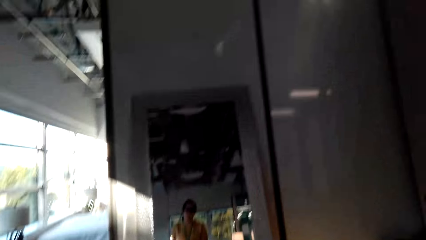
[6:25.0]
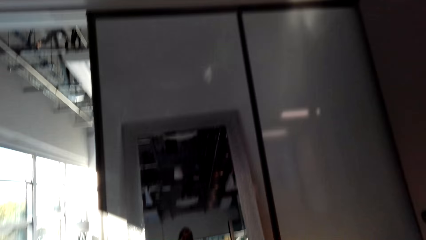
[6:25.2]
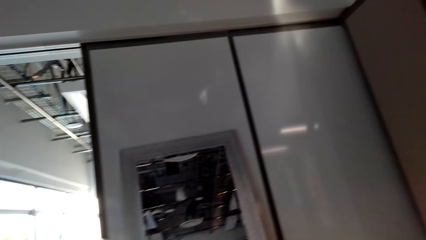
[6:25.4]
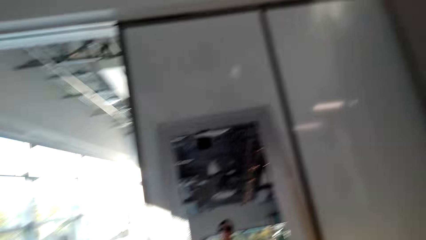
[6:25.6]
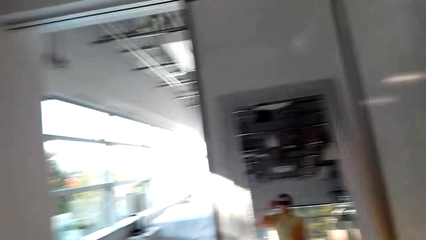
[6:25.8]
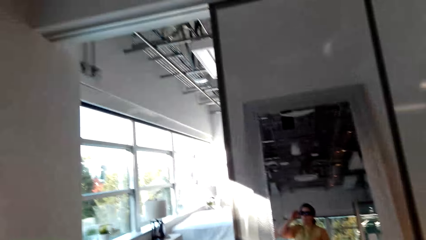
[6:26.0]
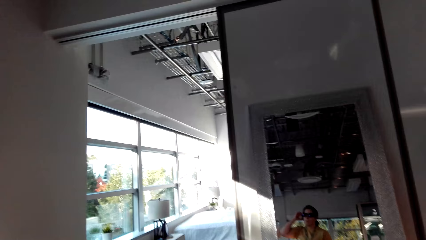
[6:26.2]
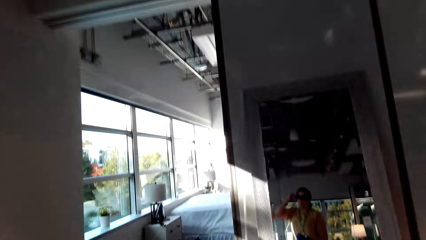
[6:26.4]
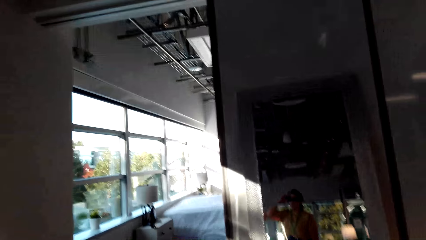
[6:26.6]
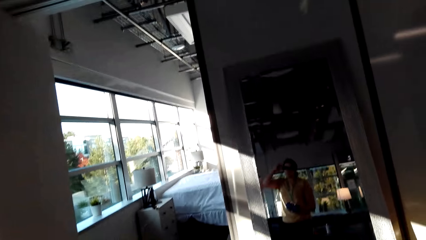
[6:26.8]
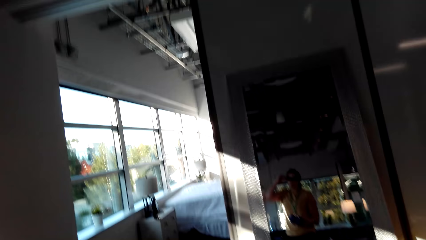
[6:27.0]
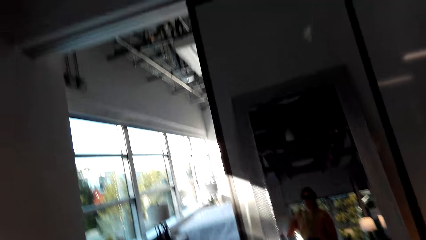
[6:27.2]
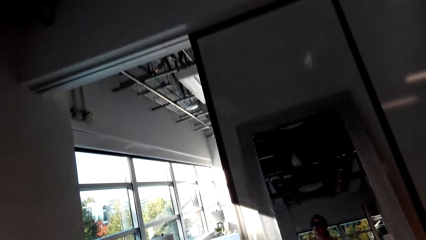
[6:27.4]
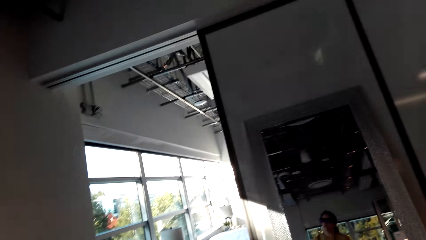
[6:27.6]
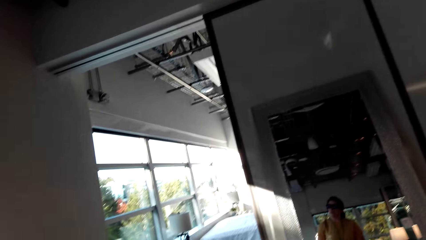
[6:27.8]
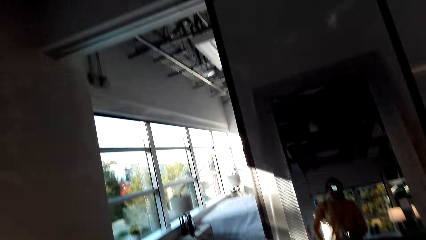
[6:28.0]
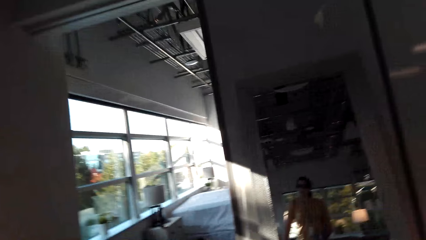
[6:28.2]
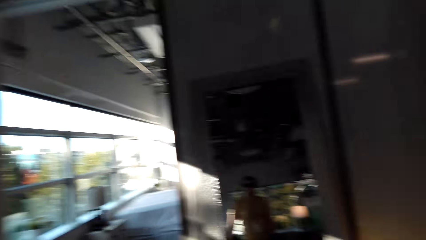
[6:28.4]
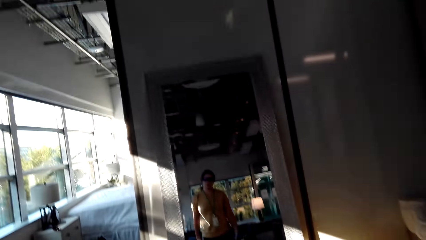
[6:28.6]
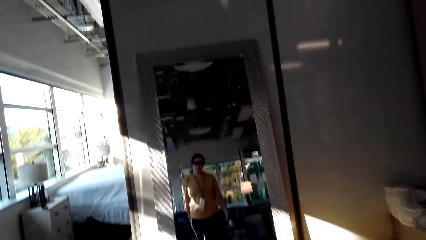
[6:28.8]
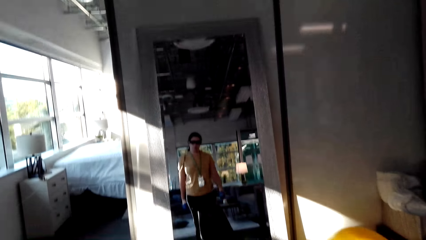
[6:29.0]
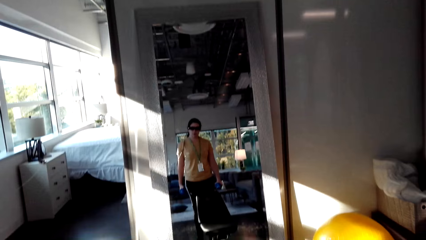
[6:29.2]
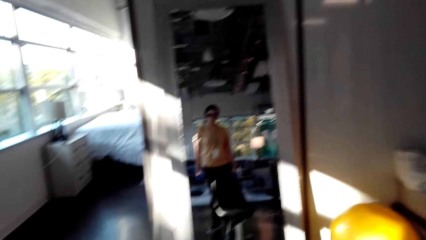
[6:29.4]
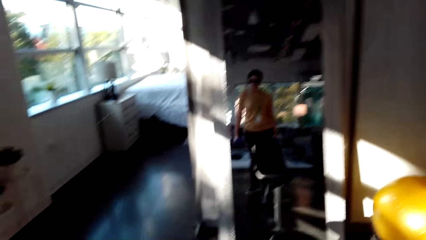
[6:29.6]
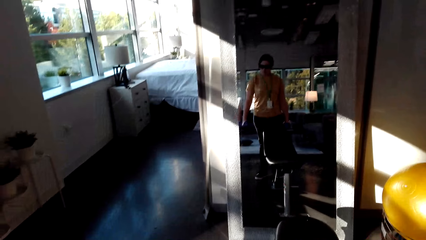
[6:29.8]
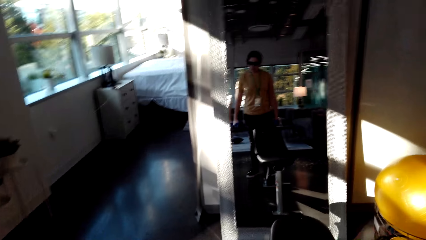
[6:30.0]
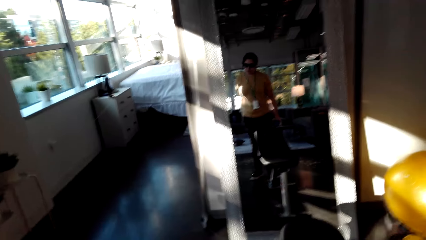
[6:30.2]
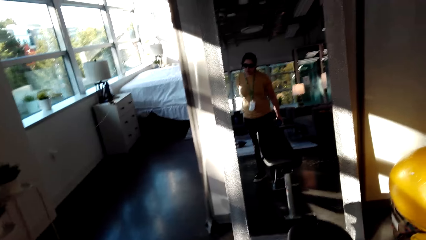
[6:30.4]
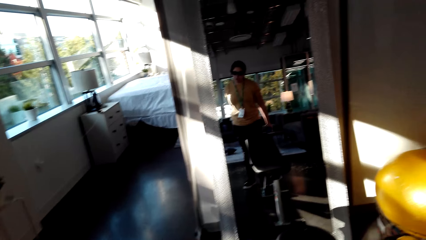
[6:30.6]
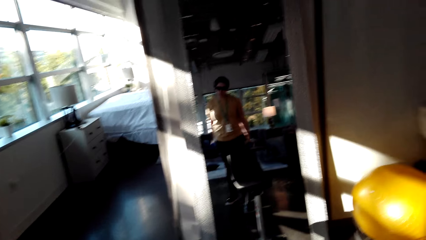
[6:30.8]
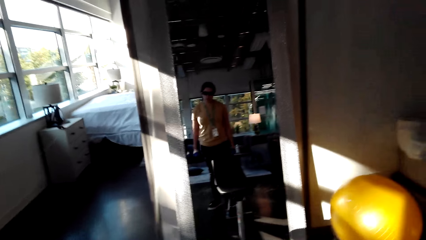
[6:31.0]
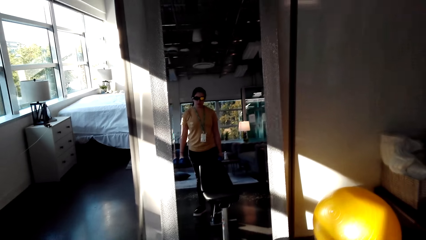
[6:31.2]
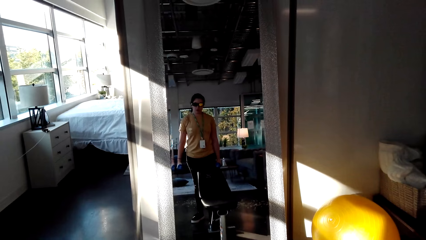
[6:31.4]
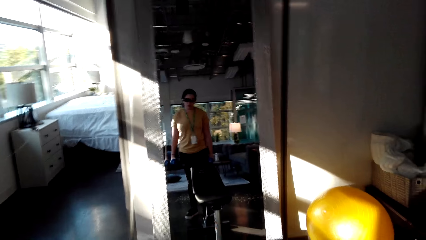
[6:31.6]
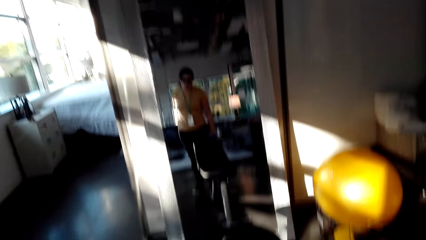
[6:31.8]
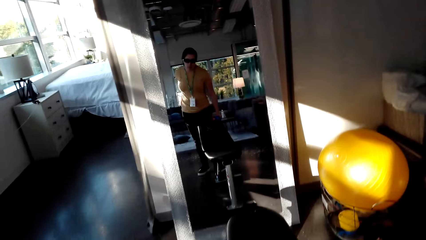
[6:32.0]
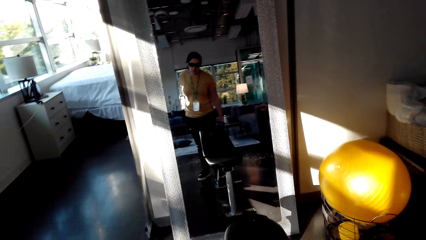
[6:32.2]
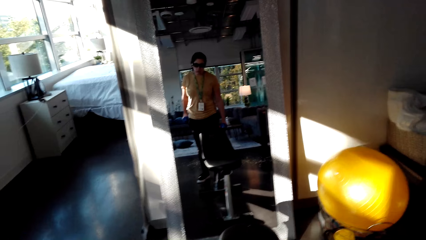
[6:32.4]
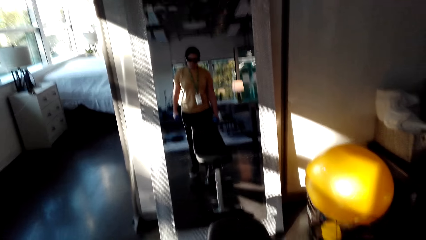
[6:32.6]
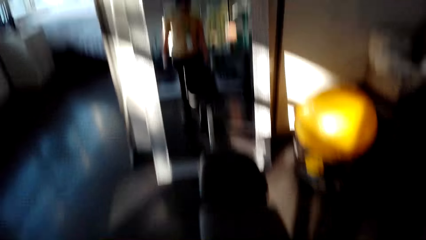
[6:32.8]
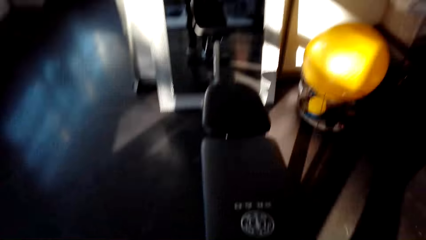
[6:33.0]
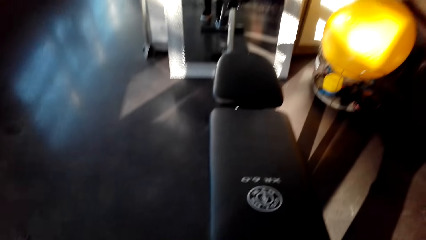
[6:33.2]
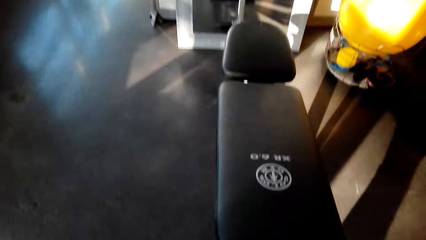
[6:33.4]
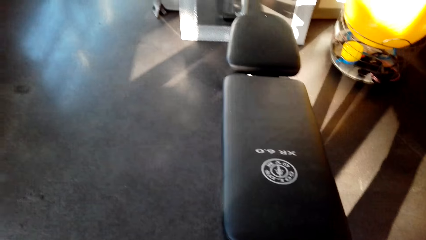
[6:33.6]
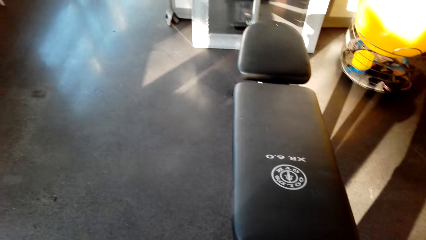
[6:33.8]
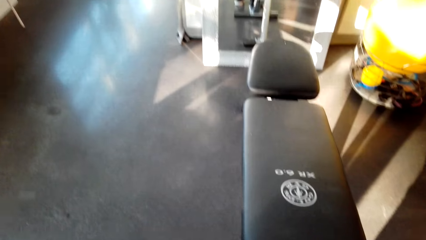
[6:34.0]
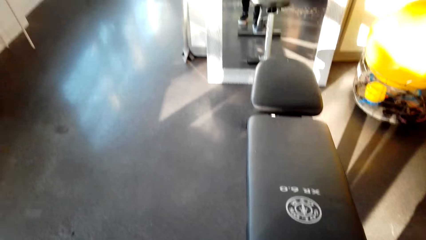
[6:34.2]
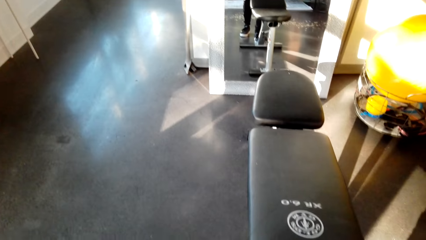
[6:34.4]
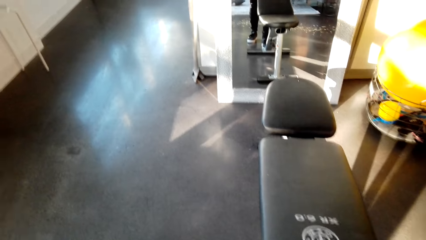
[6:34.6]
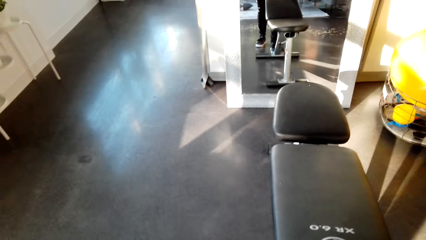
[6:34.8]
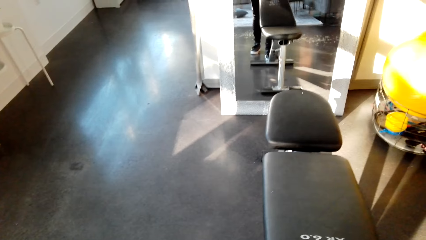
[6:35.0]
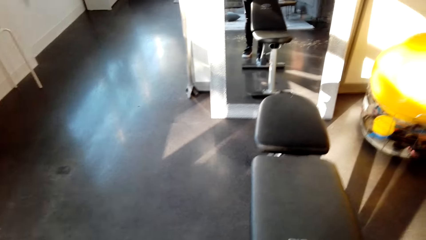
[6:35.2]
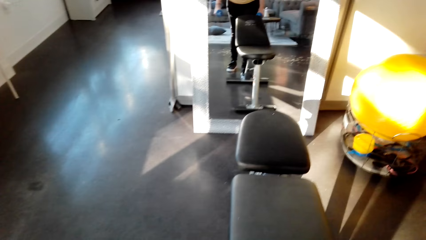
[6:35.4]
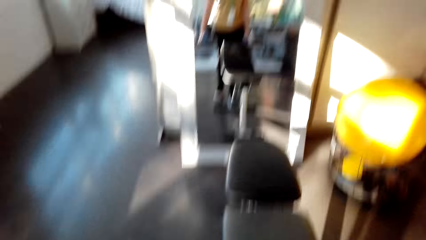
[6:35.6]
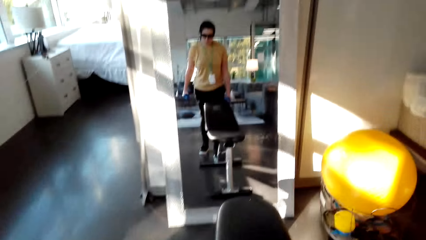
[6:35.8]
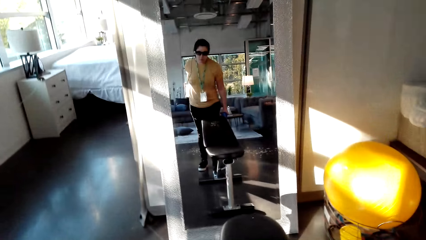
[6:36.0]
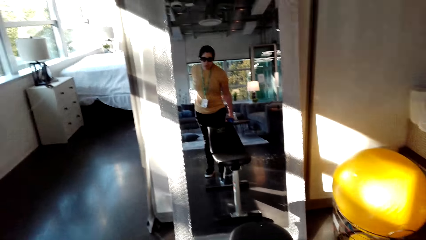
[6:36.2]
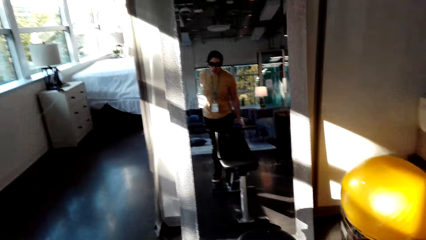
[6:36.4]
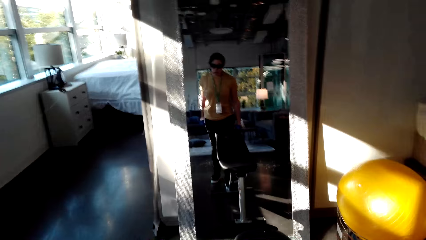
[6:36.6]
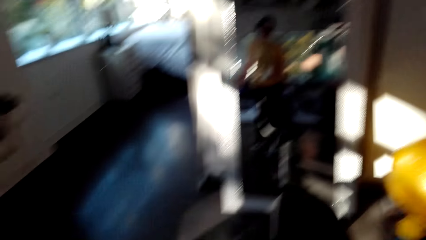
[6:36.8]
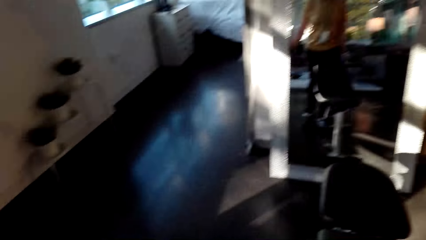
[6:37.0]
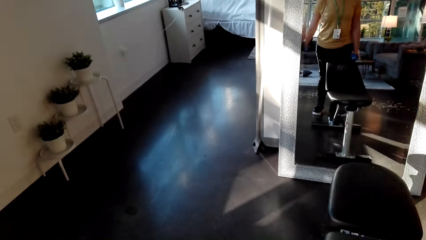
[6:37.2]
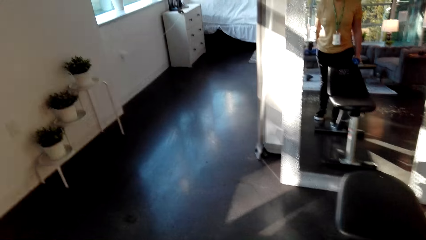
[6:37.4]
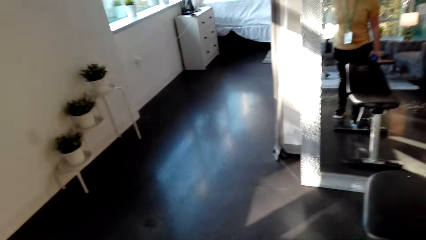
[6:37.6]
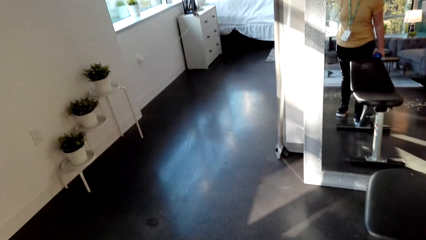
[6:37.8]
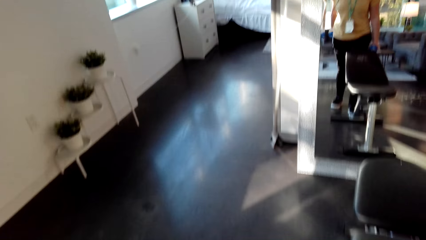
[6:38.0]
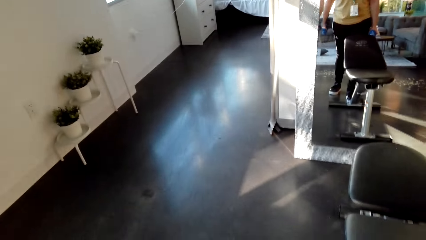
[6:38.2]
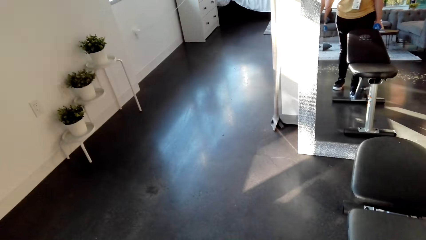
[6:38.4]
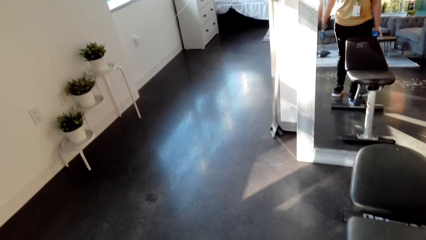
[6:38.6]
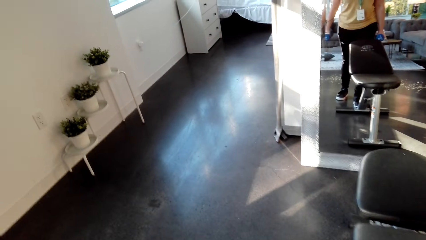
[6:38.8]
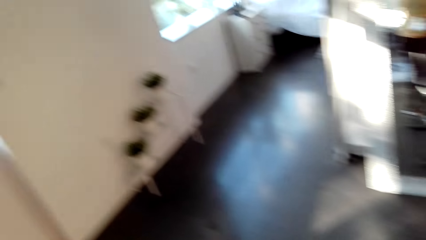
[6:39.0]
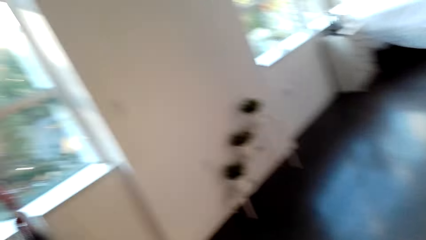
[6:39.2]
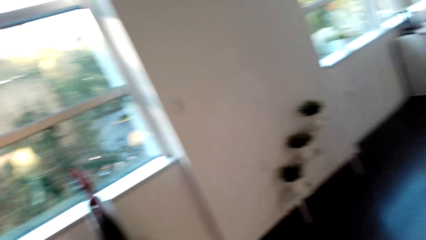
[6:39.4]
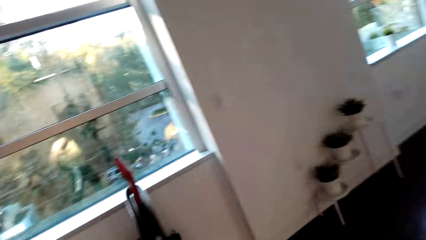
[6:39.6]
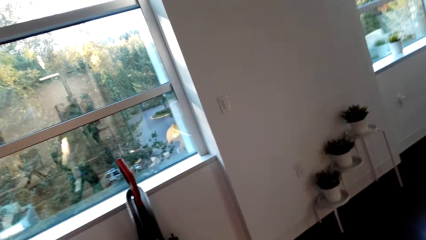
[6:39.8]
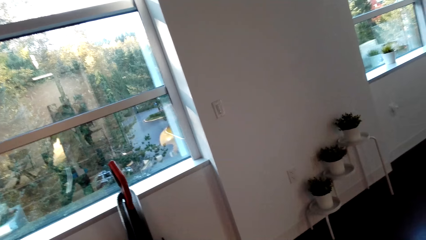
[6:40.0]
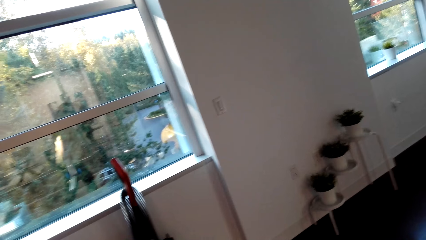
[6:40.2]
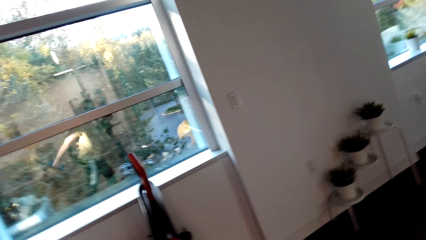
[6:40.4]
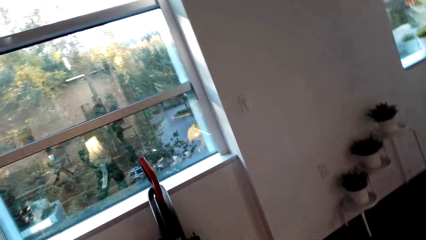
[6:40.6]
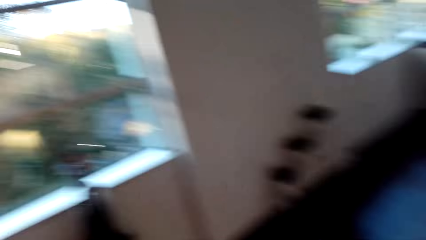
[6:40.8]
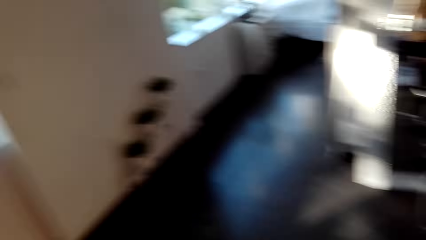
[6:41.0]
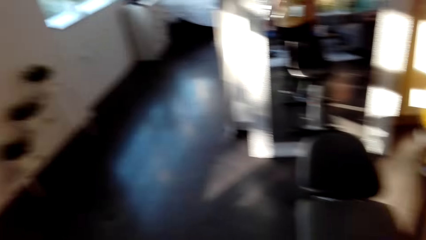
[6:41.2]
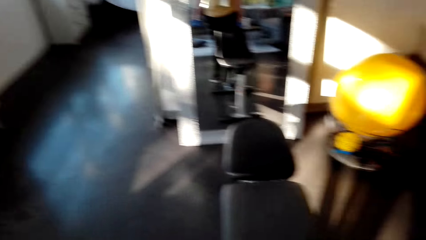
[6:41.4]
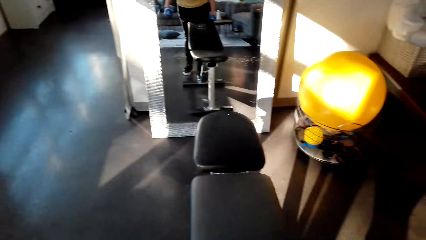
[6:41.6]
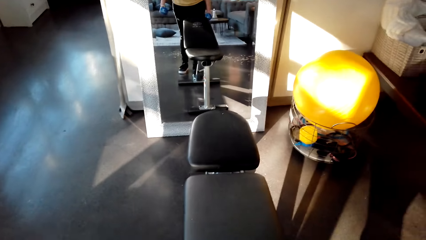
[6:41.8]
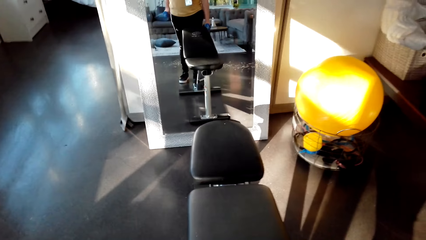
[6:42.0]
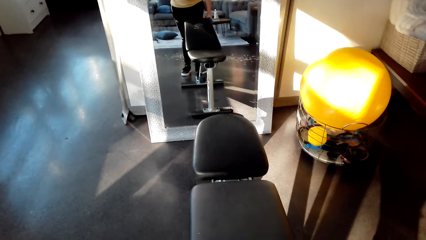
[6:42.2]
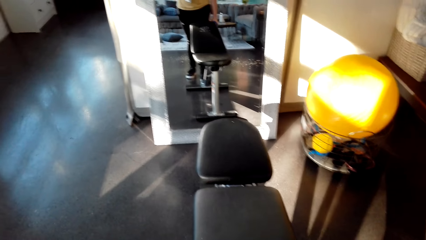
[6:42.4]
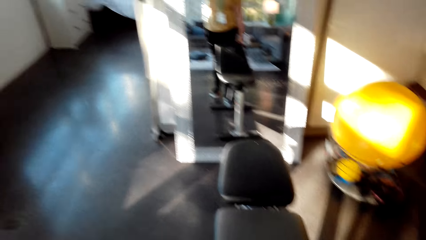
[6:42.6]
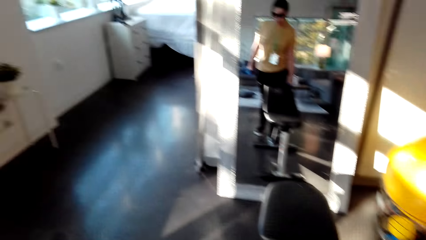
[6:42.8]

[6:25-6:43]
The camera wearer fixes a camera. They exercise with the dumbbells. They look outside the house.
